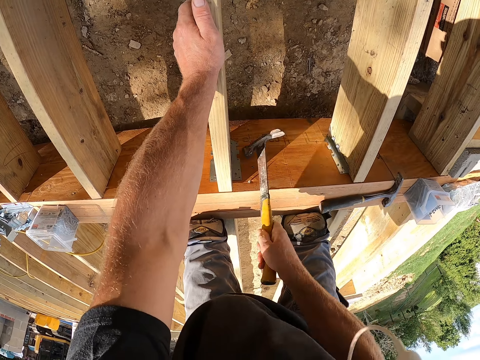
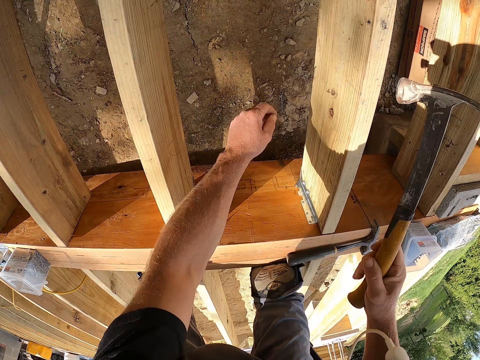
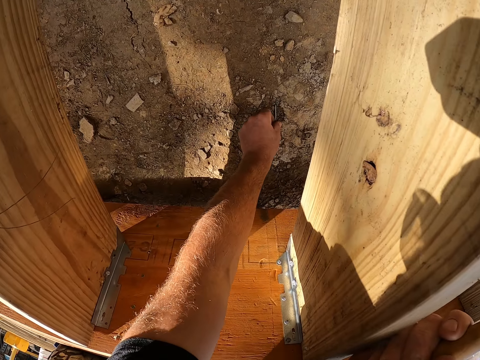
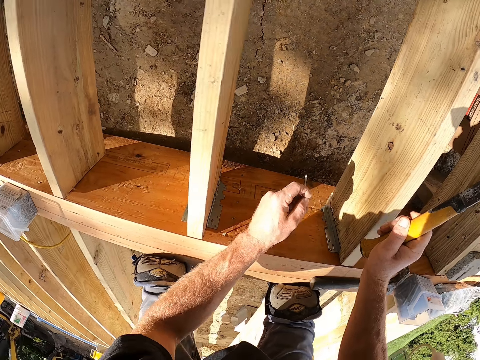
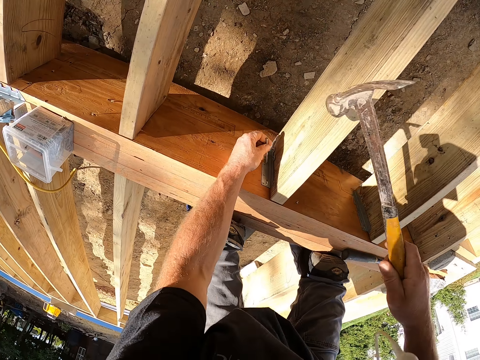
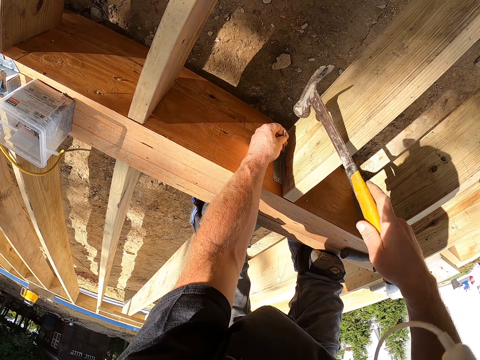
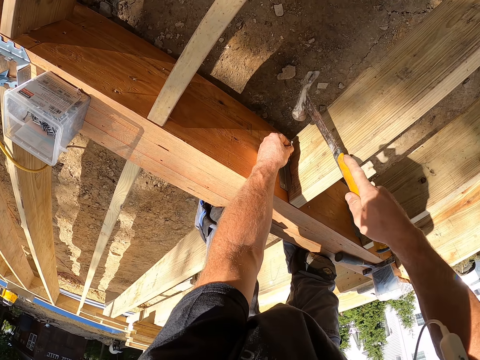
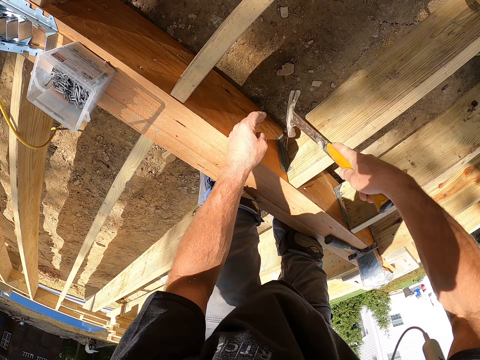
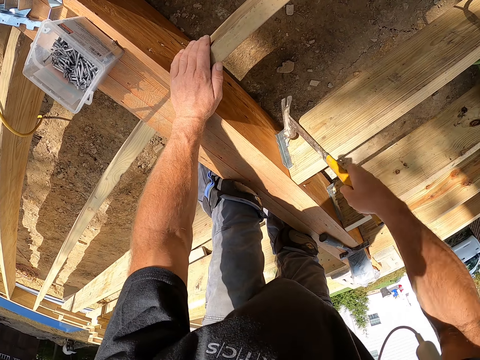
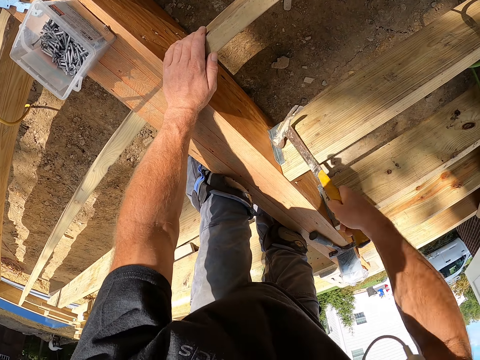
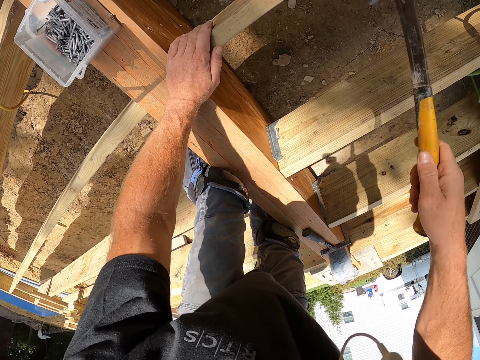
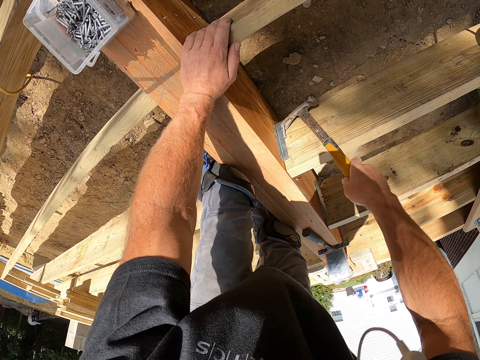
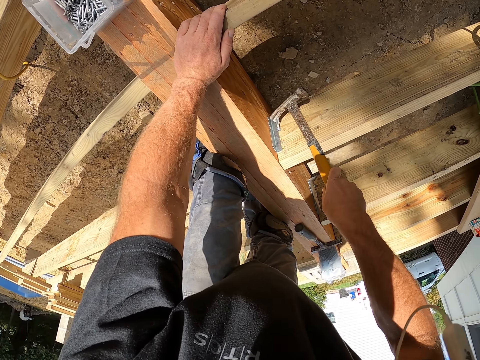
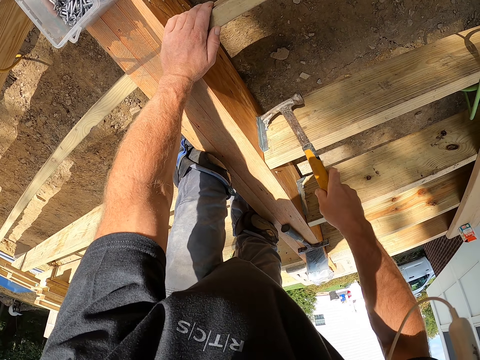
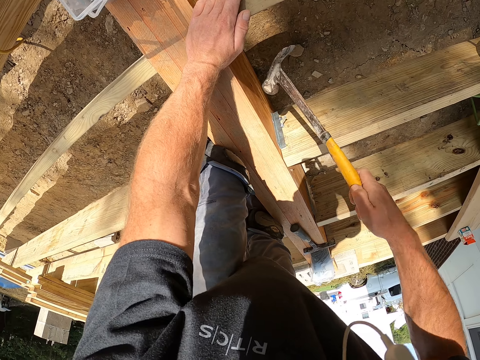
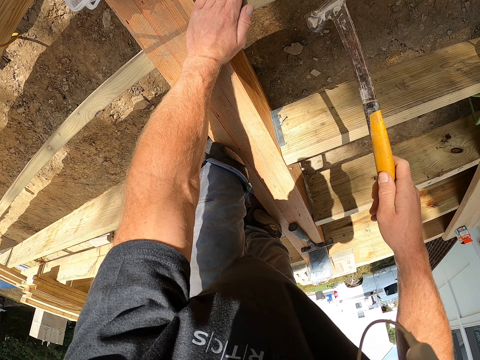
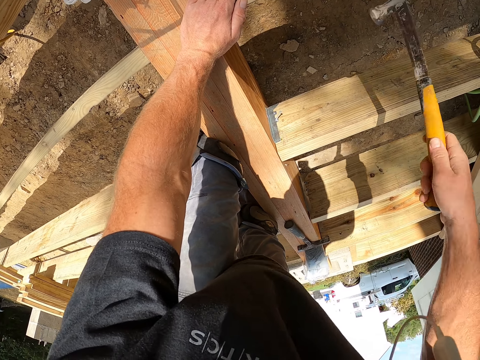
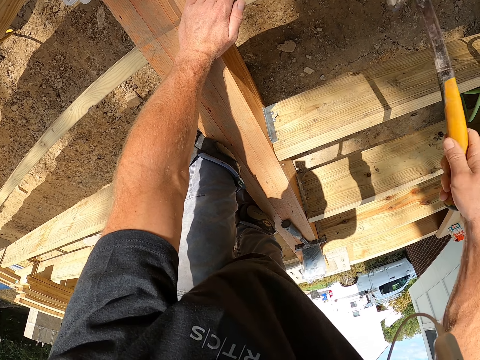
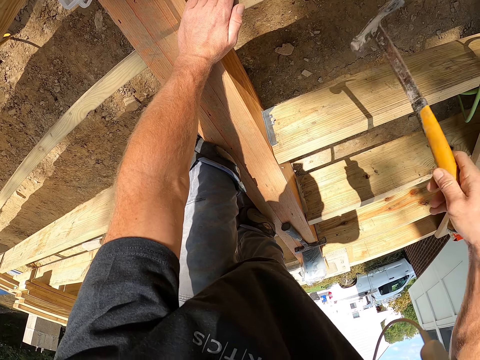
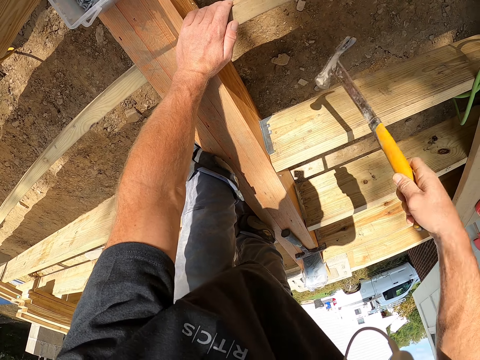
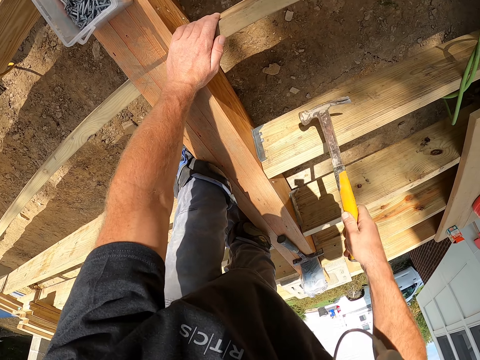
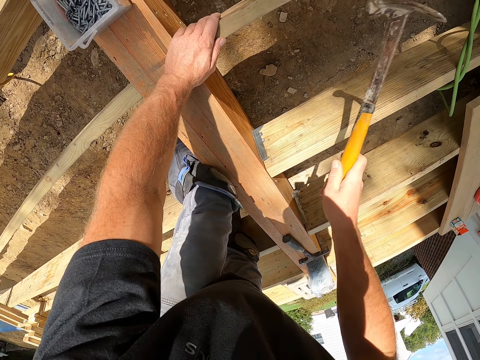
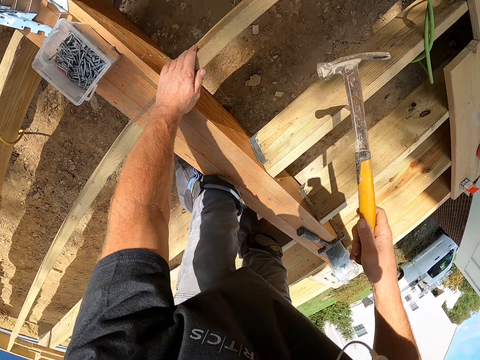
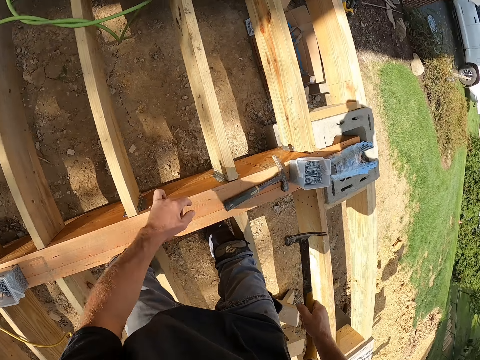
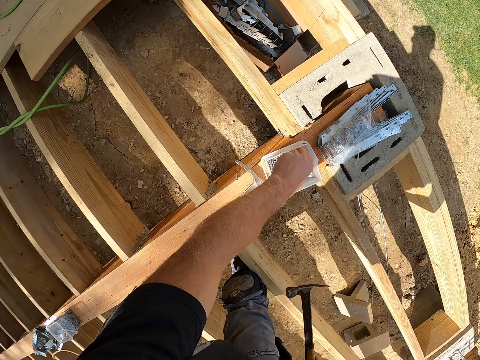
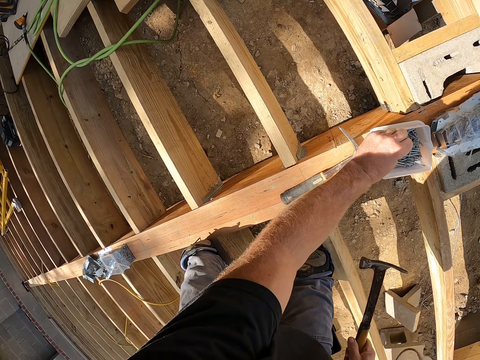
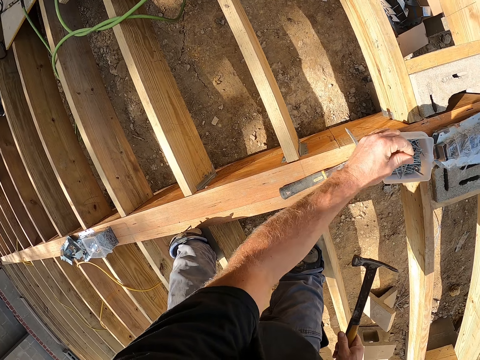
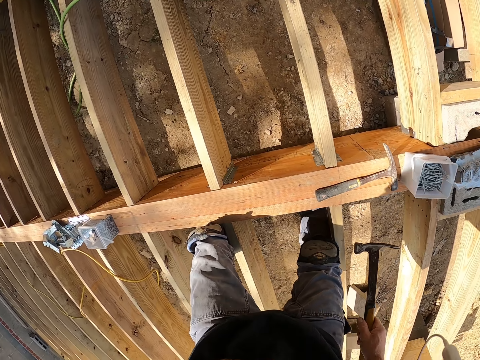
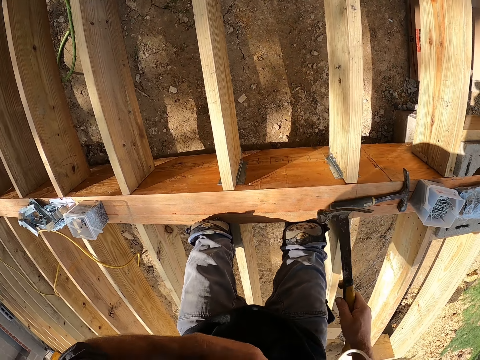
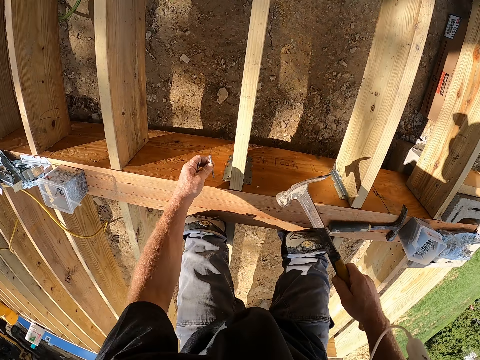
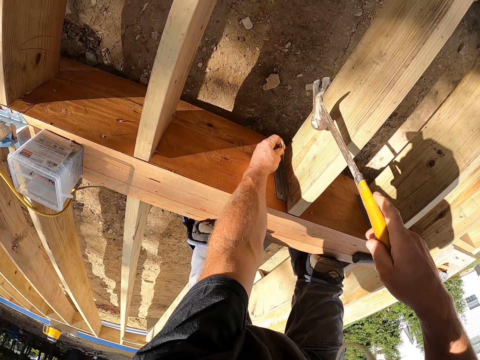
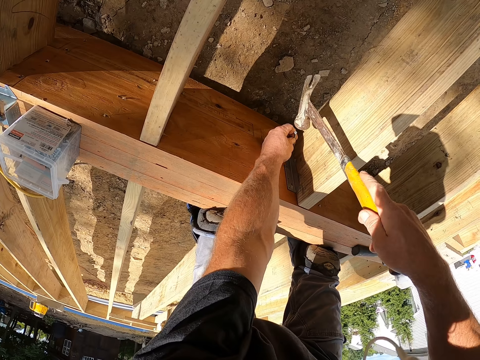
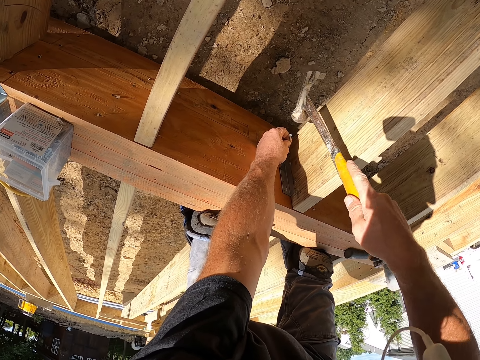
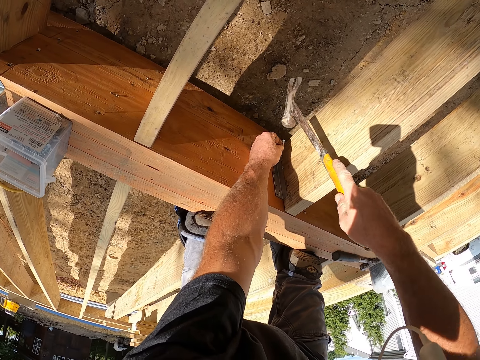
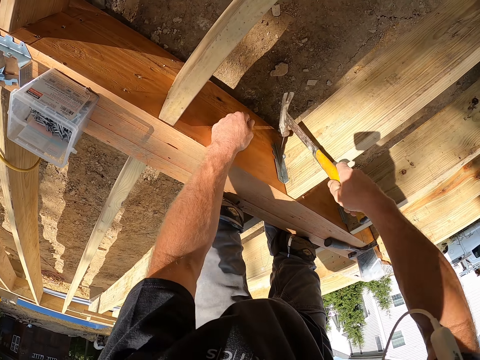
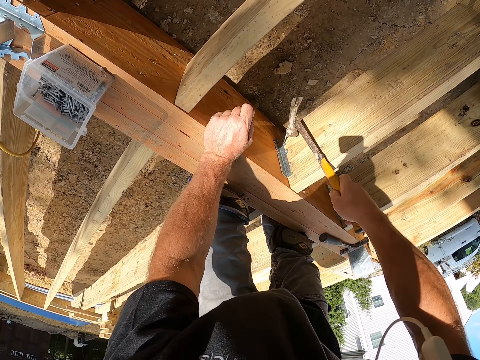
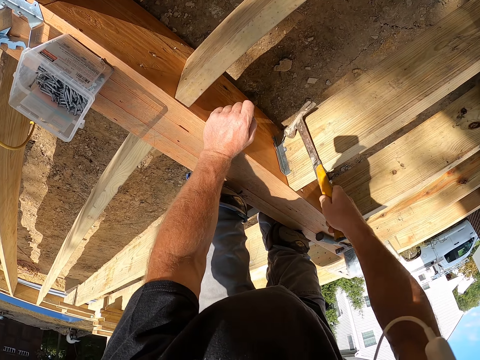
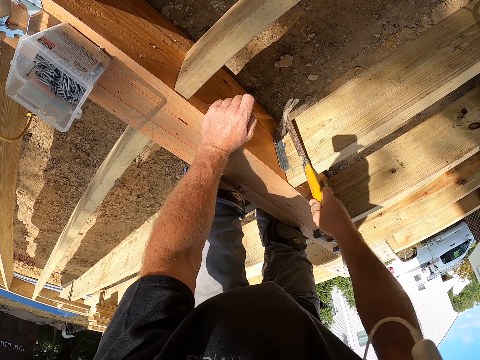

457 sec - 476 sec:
The camera wearer picks a nail off the ground. They strike the nail with a hammer on the timber. They pick a nail from a tin. They strike the nail with the hammer.

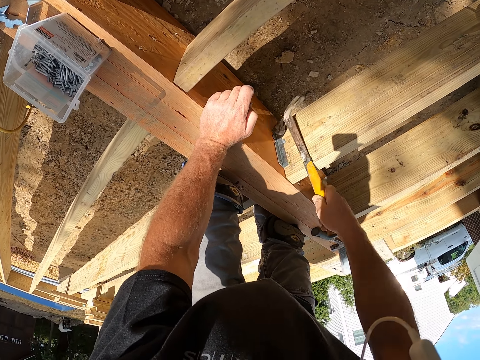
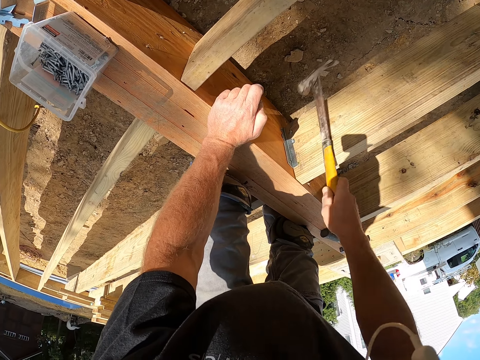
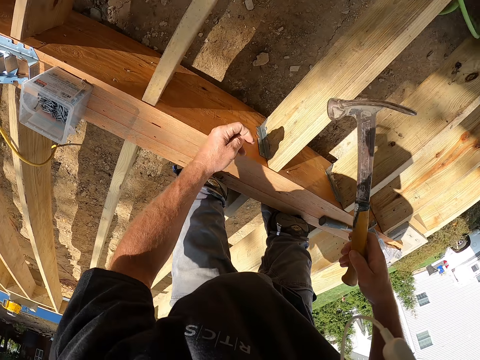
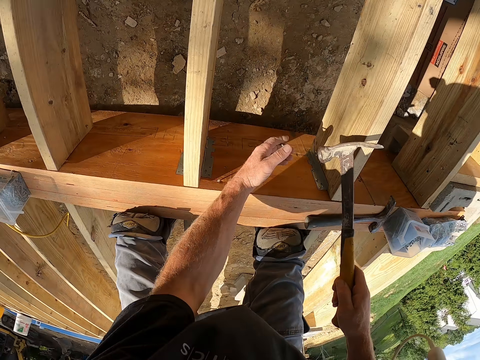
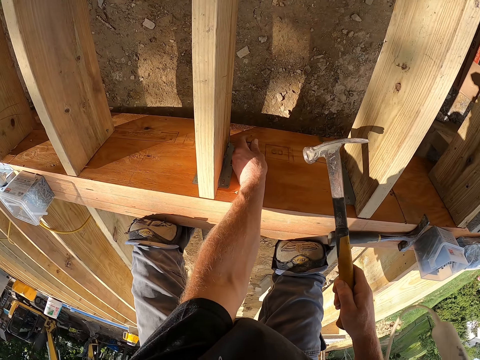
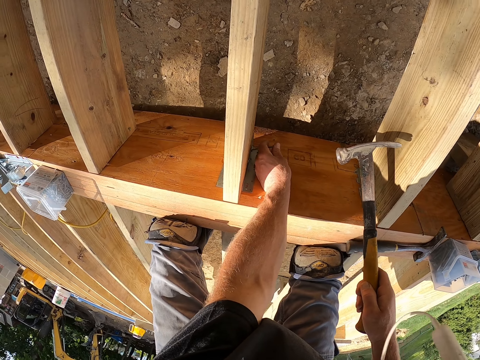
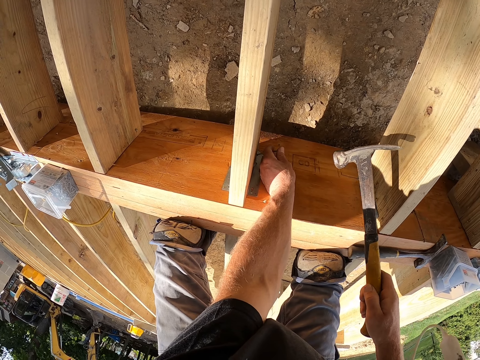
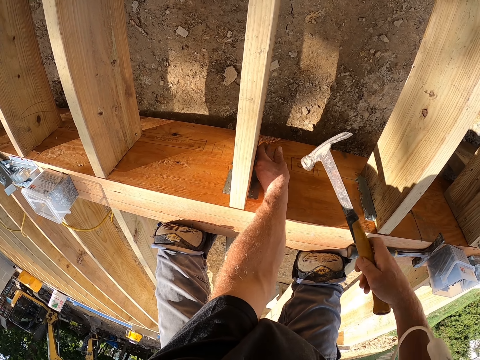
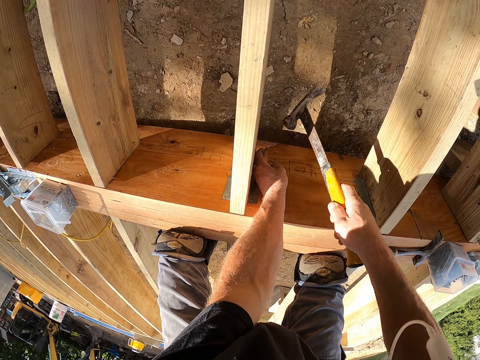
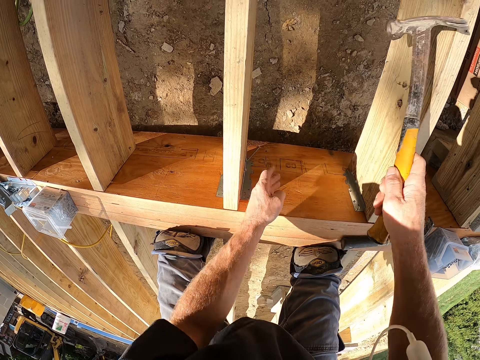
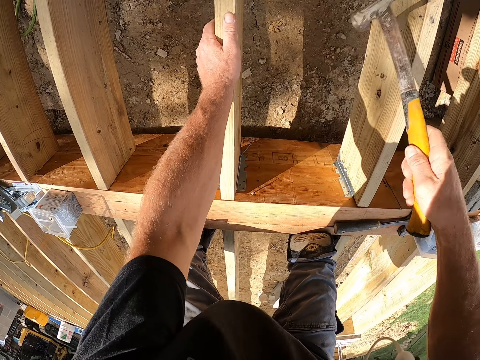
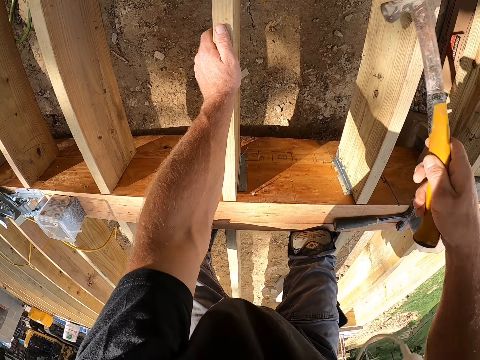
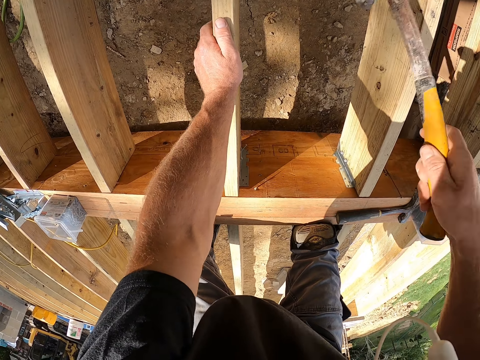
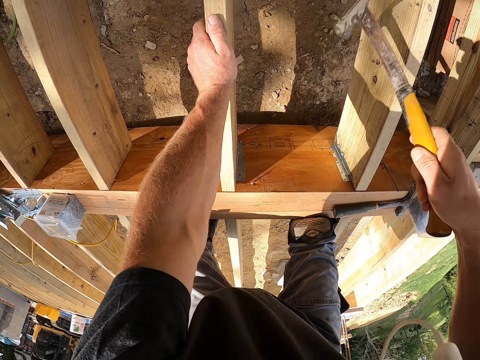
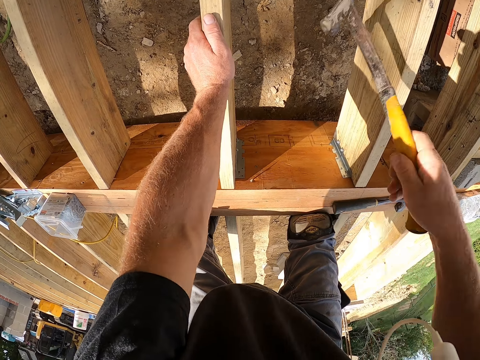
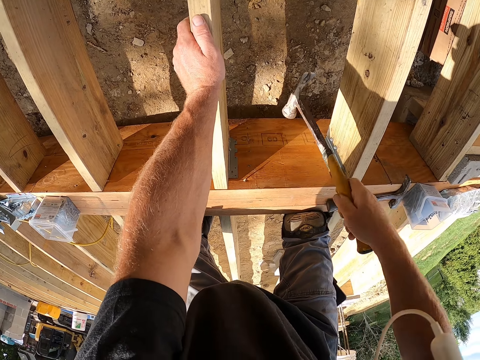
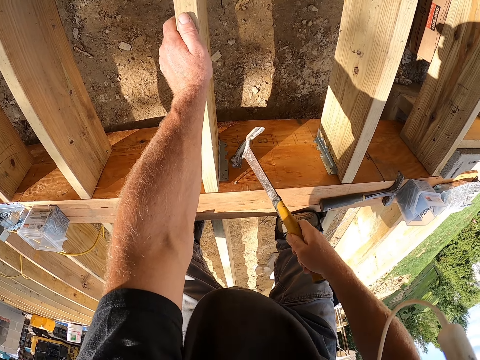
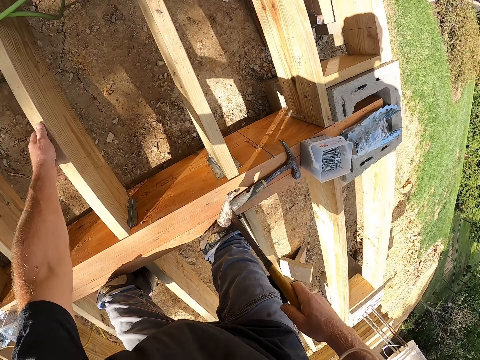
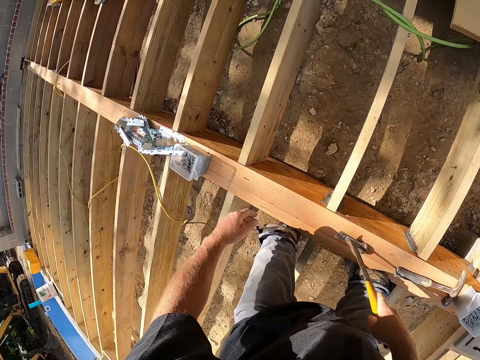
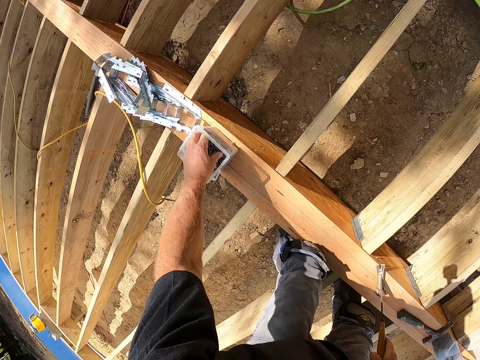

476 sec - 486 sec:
The camera wearer puts a nail against the wood. They strike the nail with a hammer.
